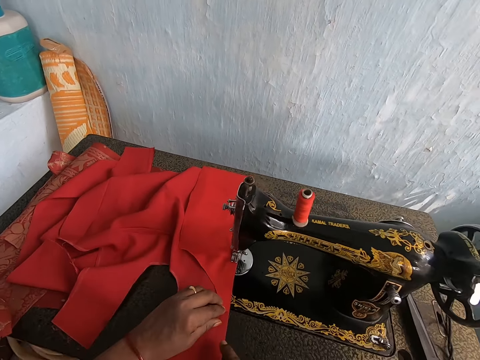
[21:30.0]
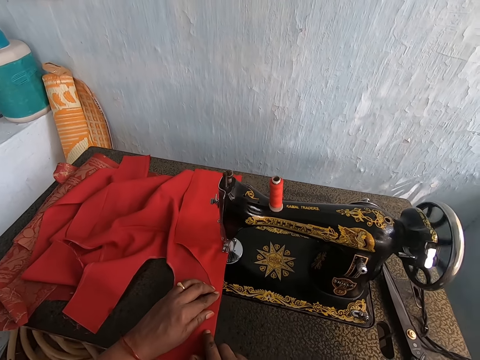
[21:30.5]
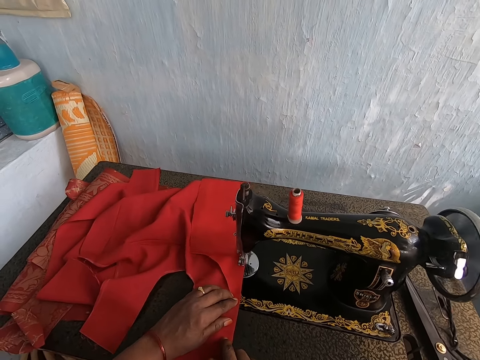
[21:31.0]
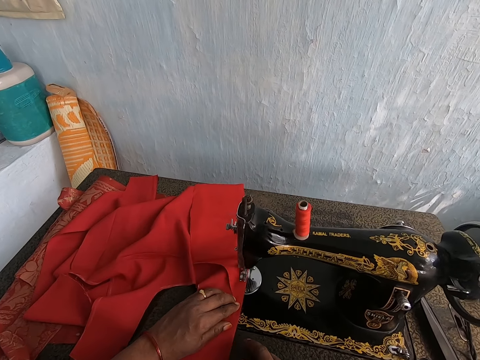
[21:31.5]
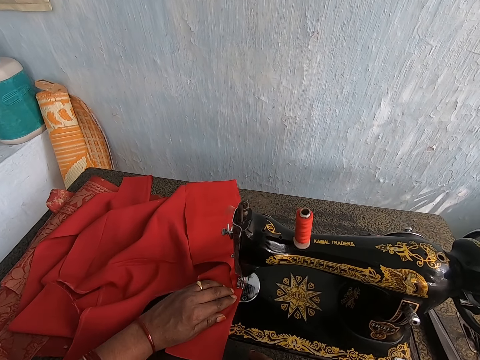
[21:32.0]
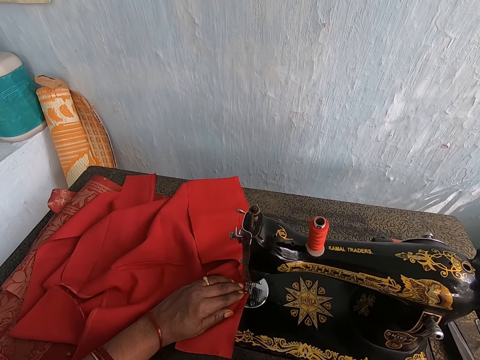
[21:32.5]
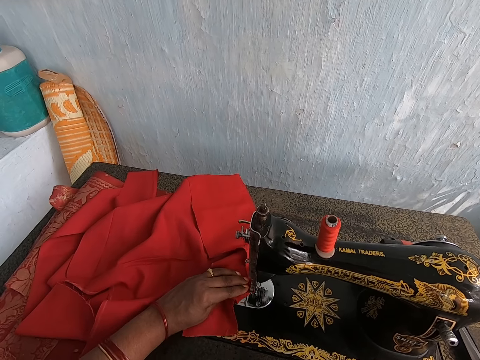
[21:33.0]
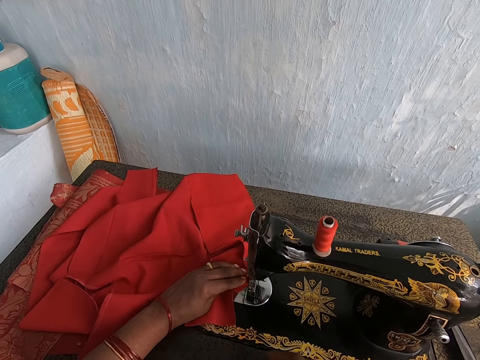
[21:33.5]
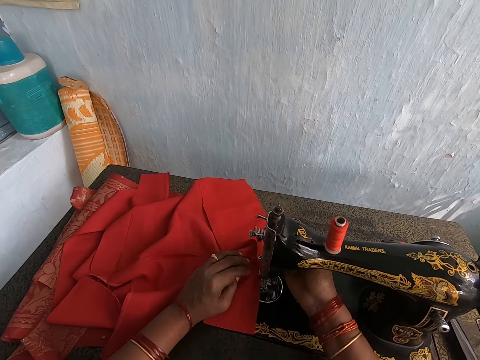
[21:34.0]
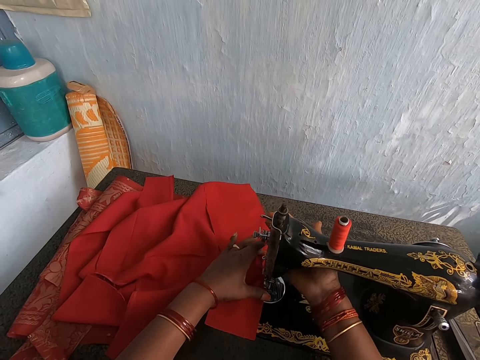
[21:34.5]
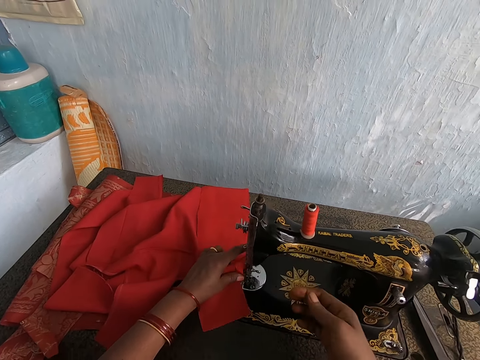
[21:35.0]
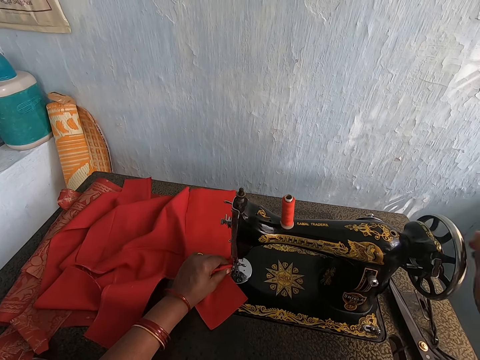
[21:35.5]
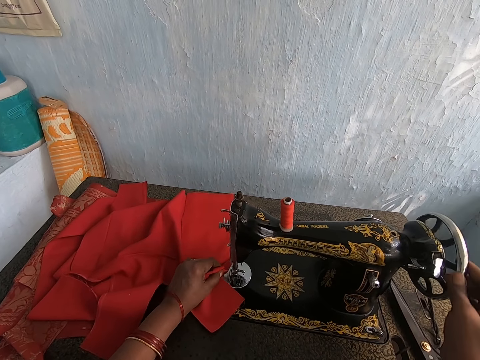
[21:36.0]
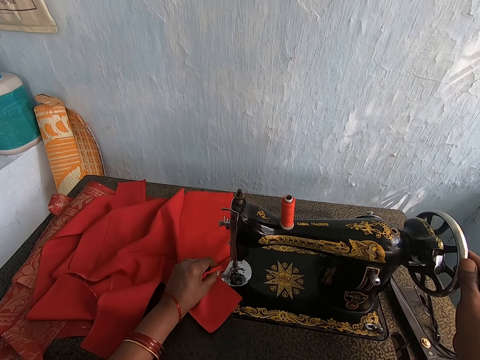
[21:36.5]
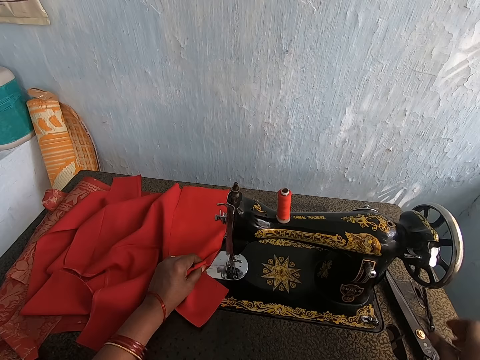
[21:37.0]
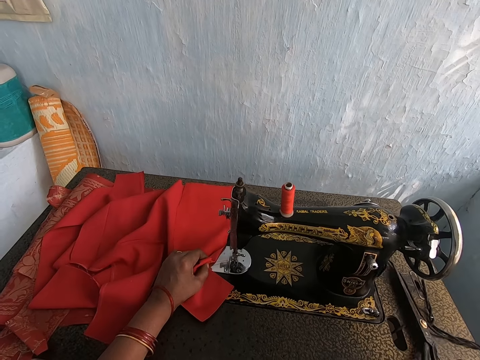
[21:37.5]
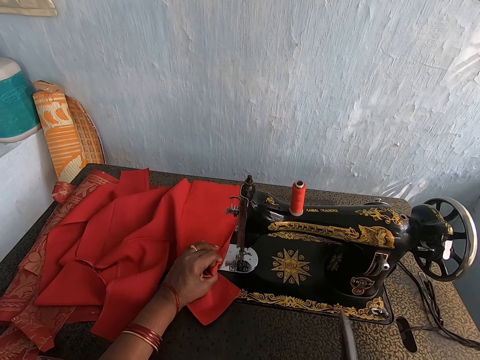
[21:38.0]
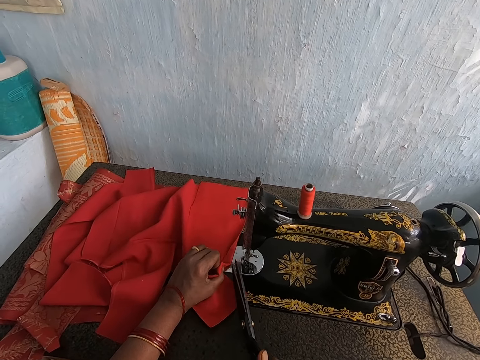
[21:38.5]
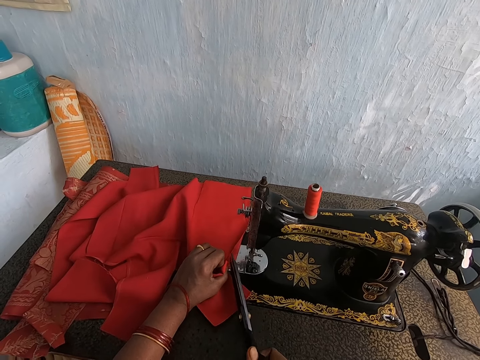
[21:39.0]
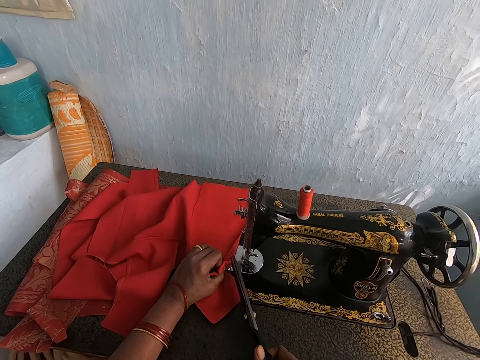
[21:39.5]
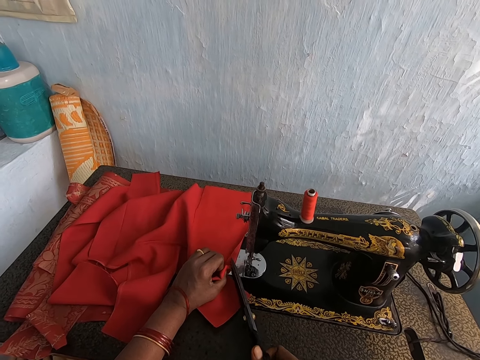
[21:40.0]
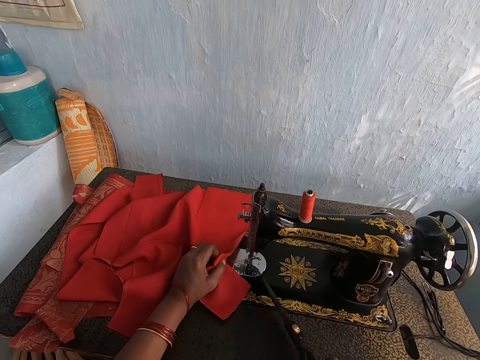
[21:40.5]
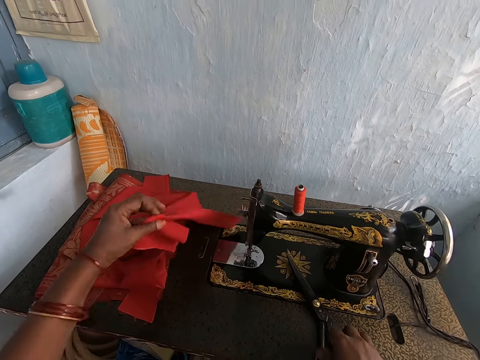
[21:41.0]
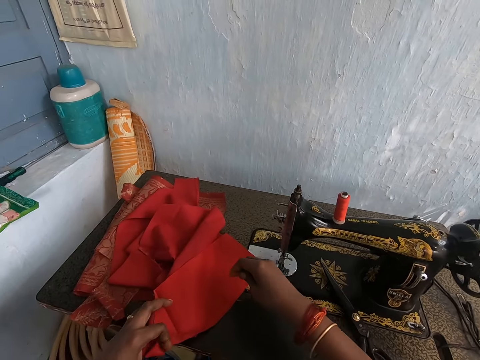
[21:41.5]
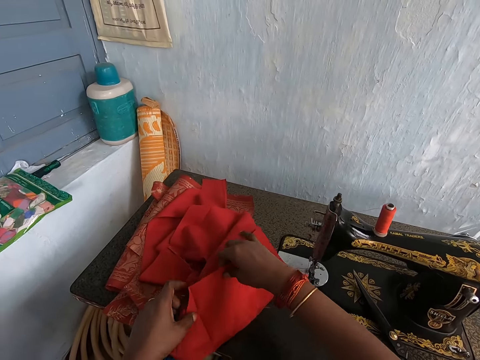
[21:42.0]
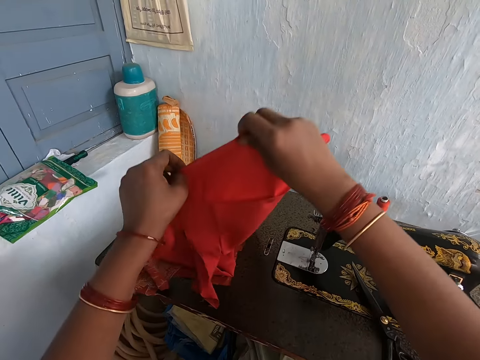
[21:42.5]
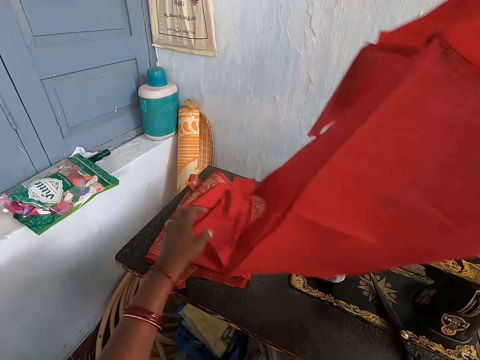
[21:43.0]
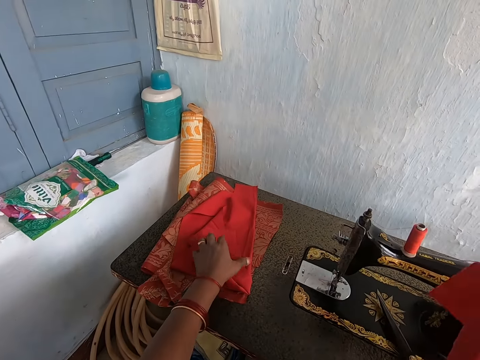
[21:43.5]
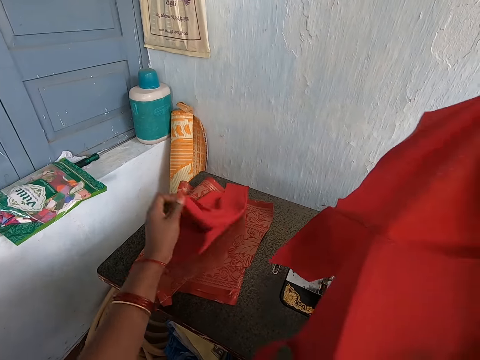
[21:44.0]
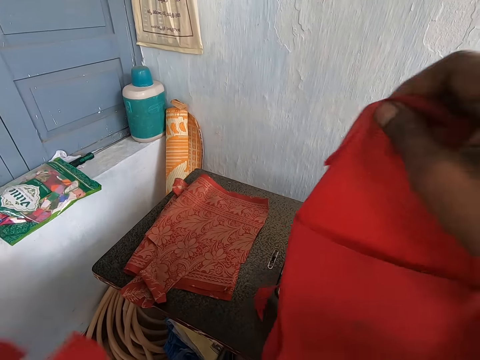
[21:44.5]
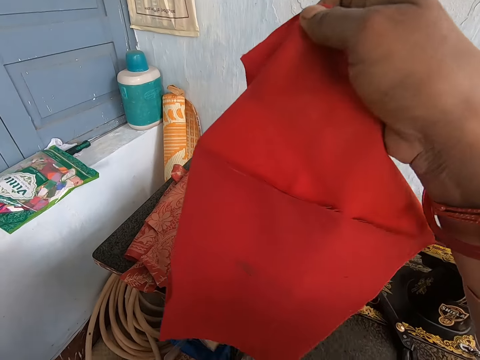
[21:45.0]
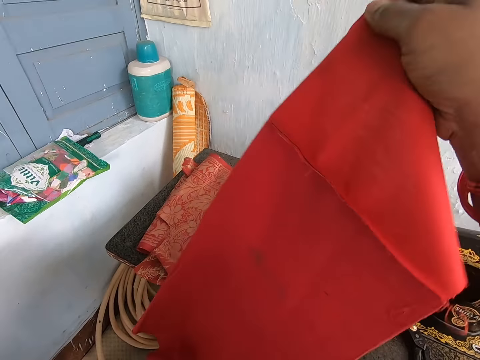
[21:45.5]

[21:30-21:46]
The camera wearer adjusts the sewing machine with her right hand. She disconnects the sewing machine. She picks up the scissors from the table with her right hand. She cuts a thread from the sewing machine with the scissors in her right hand. She picks up the material from the sewing machine with both hands. She drops the scissors on the table with her left hand. She touches the cloth on top of the sewing machine table. She picks up the material from the table with her left hand.

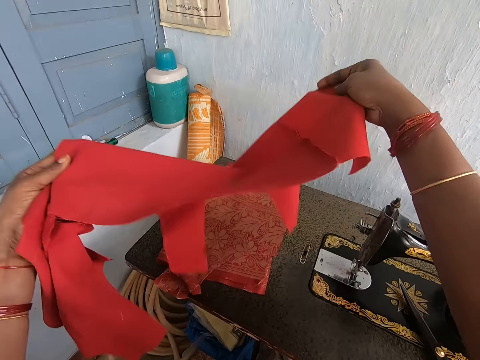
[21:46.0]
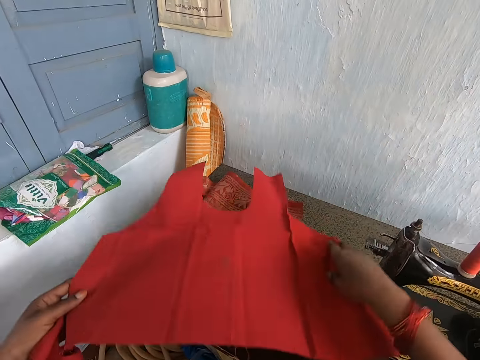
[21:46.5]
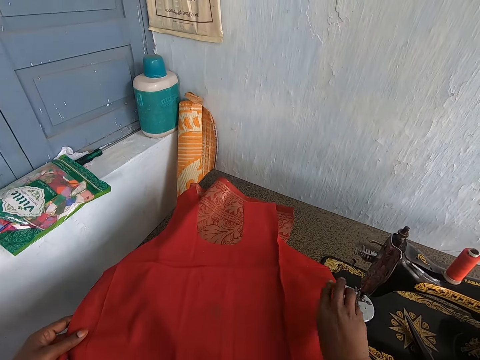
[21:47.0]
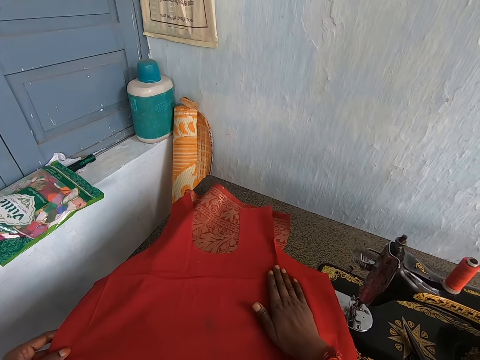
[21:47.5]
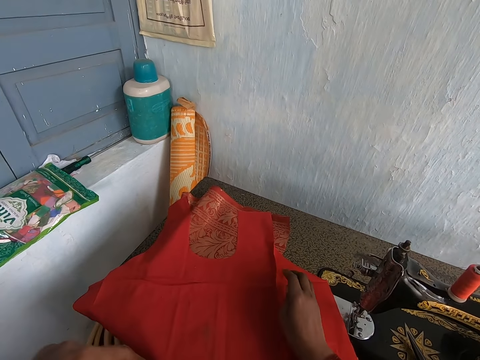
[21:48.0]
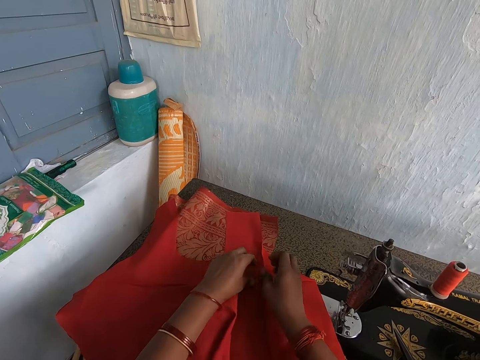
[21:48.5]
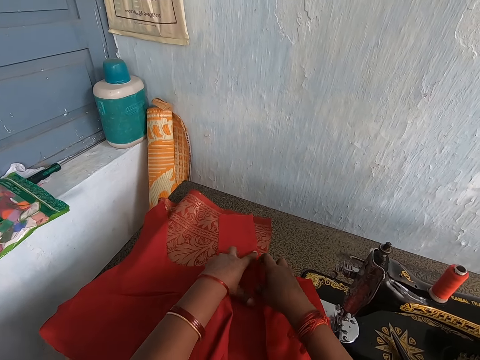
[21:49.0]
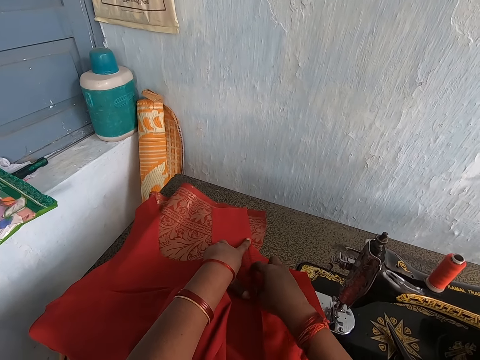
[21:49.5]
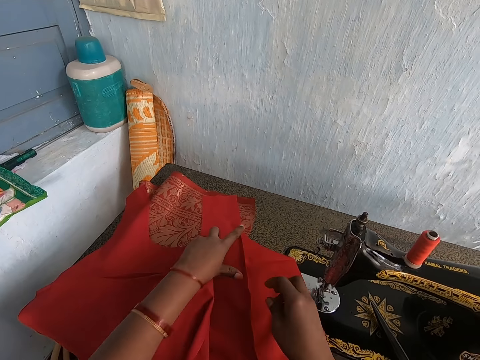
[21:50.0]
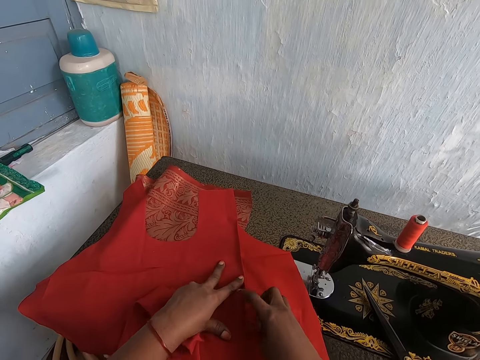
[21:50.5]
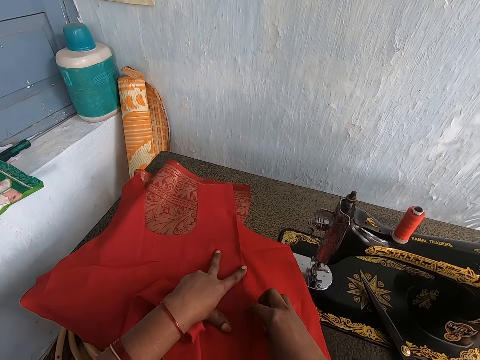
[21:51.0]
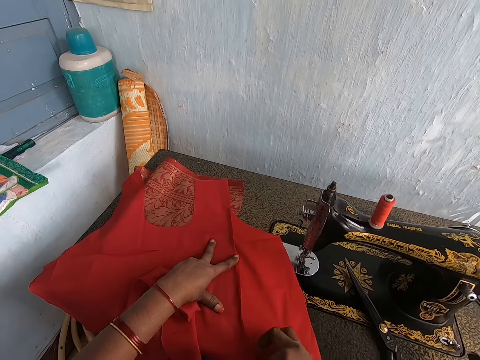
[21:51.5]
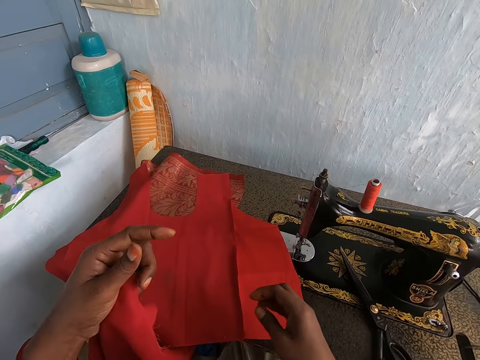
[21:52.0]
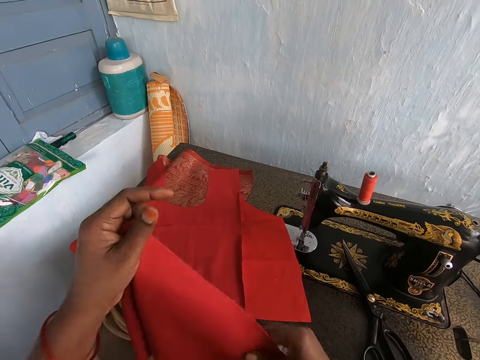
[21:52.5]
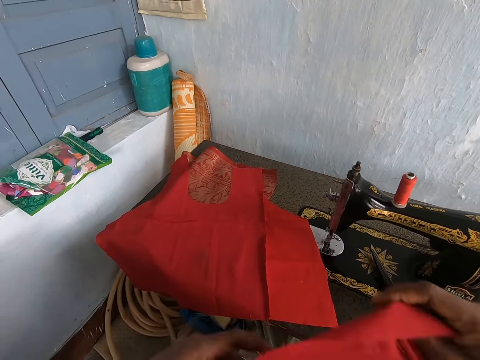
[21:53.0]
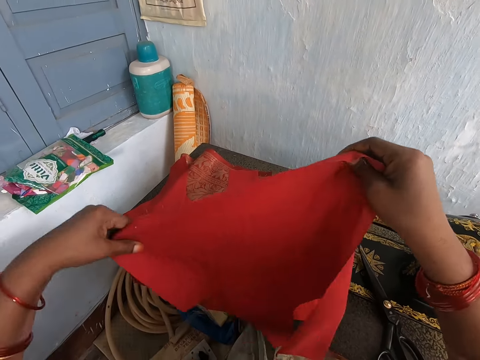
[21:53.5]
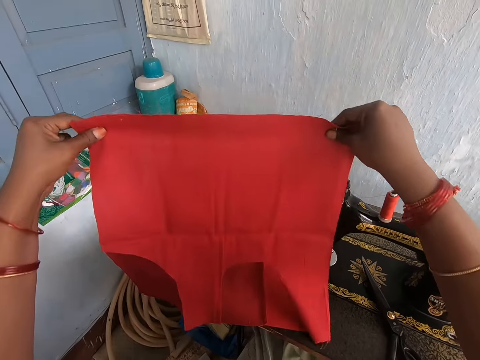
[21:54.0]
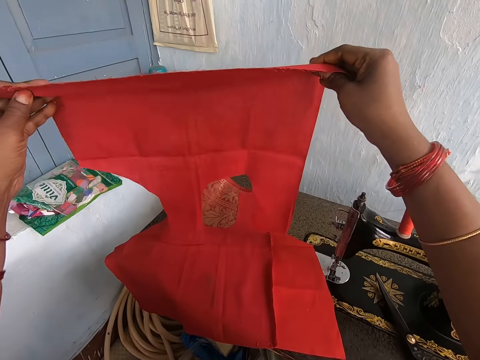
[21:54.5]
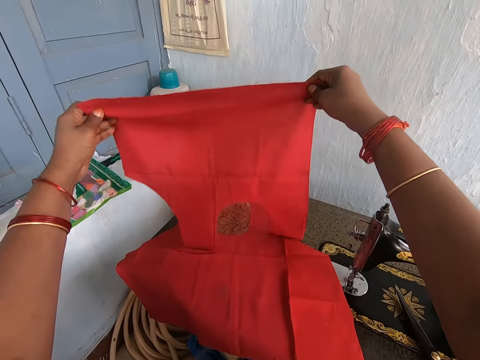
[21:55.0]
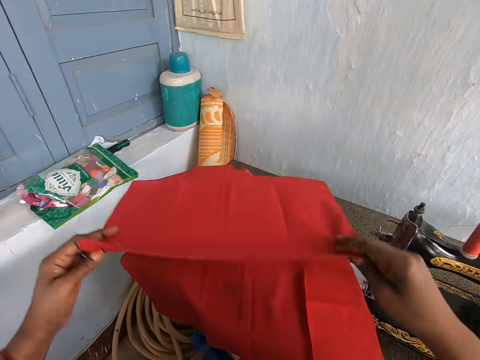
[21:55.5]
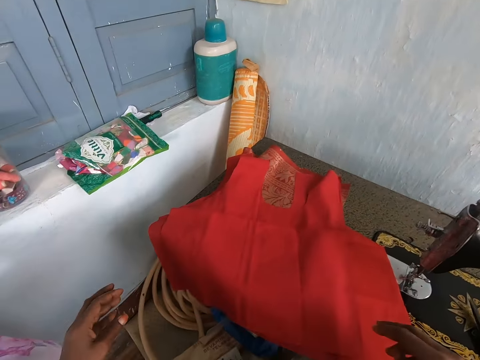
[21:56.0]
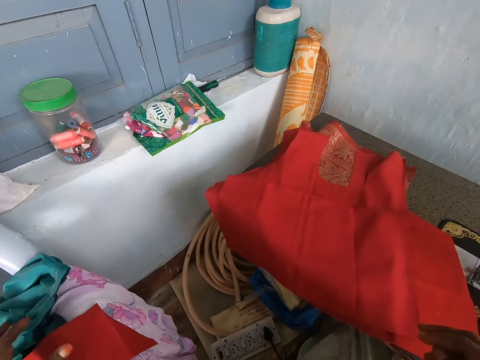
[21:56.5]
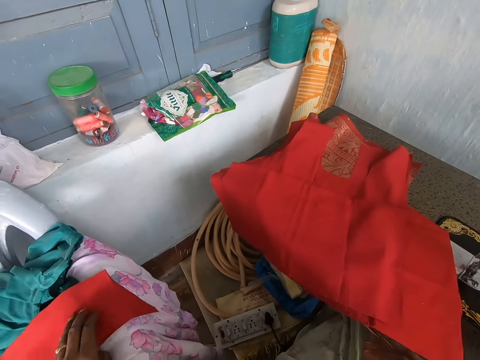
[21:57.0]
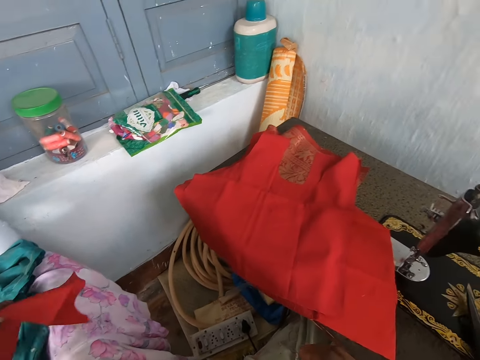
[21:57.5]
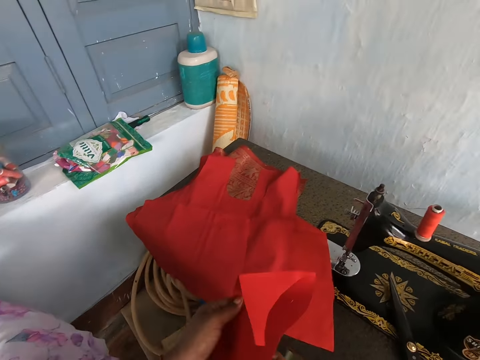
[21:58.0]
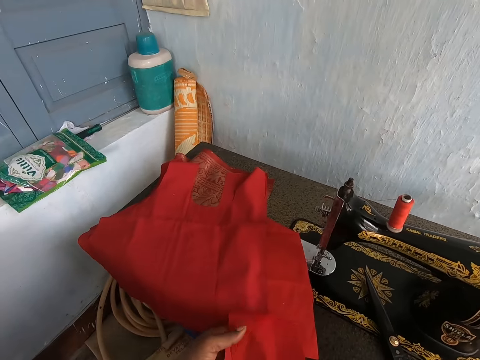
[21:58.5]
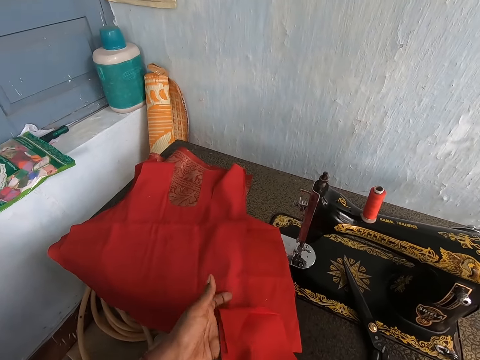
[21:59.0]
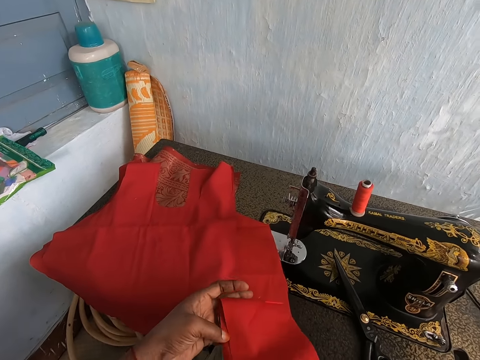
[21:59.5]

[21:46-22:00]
The camera wearer puts the cloth on top of the sewing machine with both hands. He touches the cloth on top of the sewing machine. He drops the material on the material with both hands. He picks a piece of cloth on top of the plastic chair with his left hand. He holds the material with both hands. He puts the piece of cloth on top of the sewing machine.
